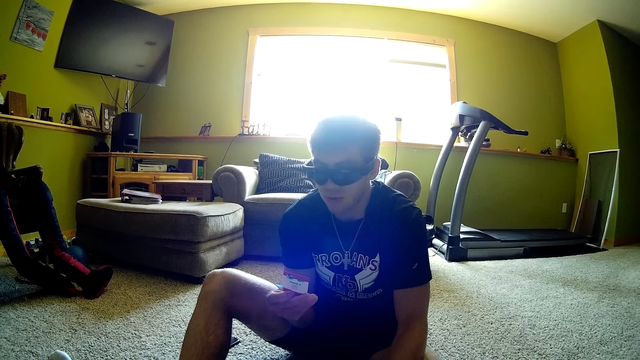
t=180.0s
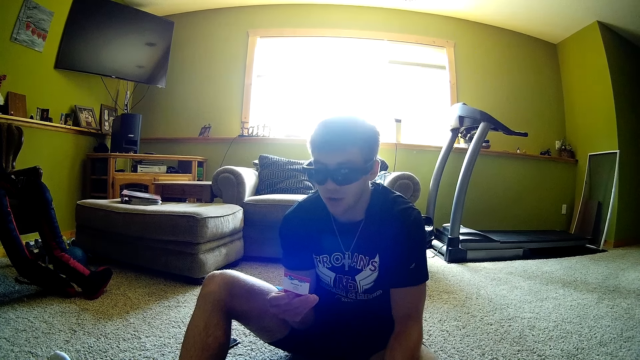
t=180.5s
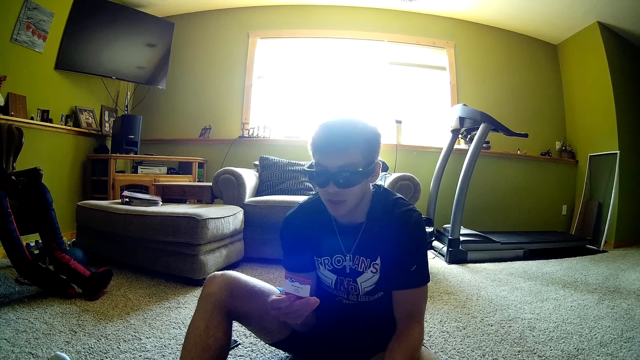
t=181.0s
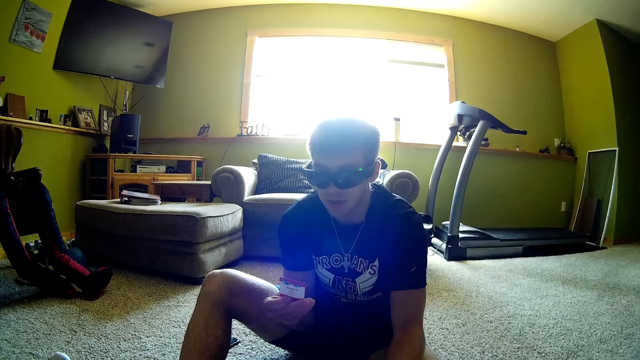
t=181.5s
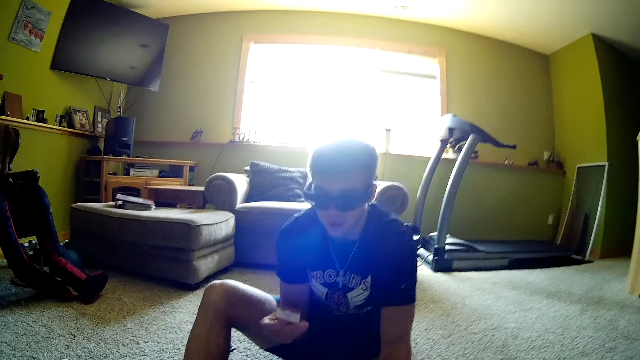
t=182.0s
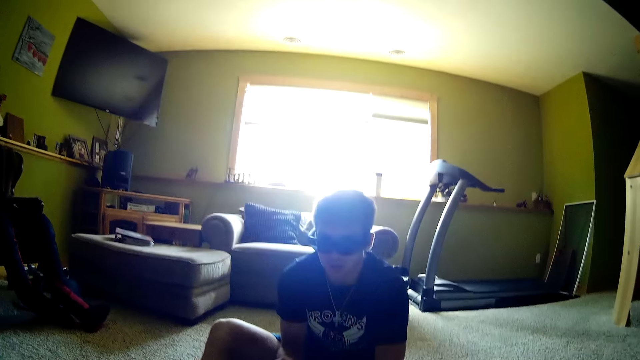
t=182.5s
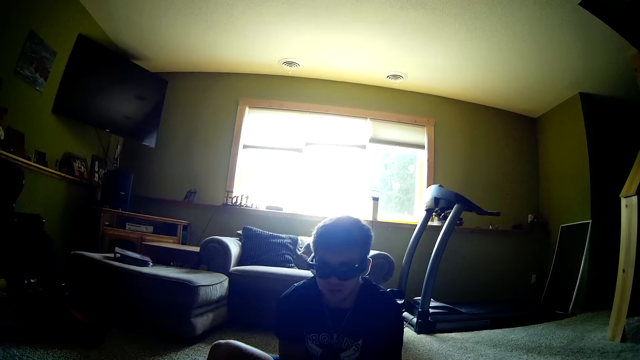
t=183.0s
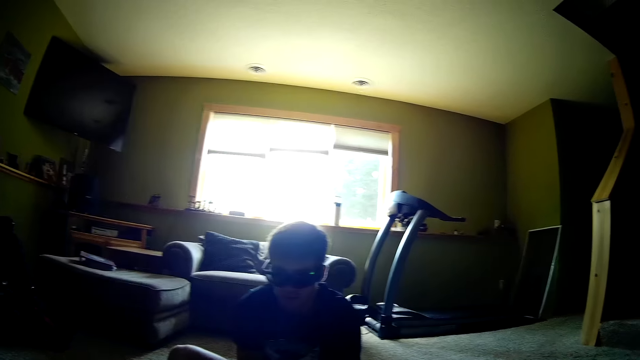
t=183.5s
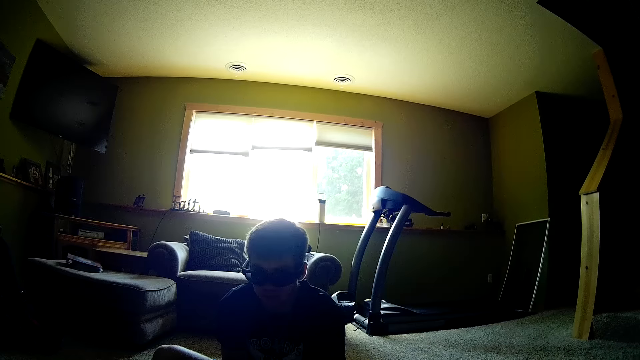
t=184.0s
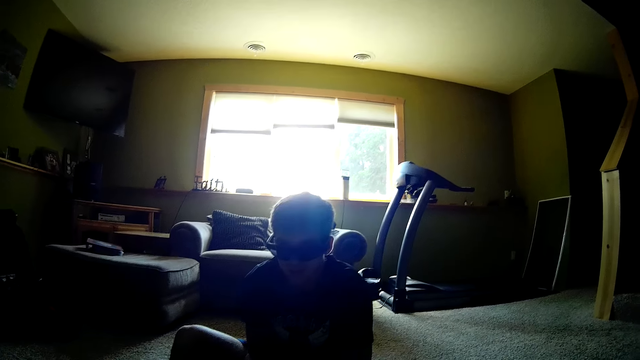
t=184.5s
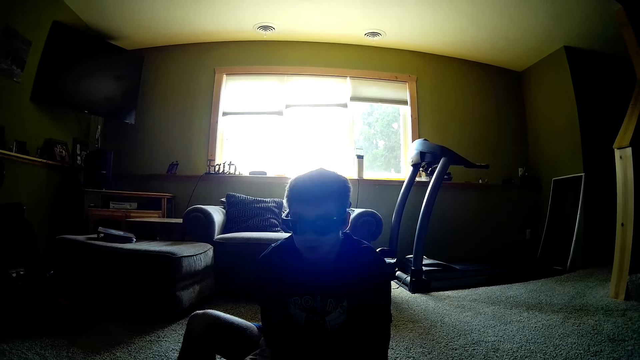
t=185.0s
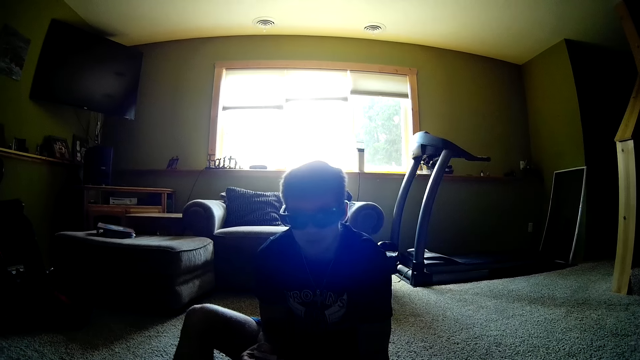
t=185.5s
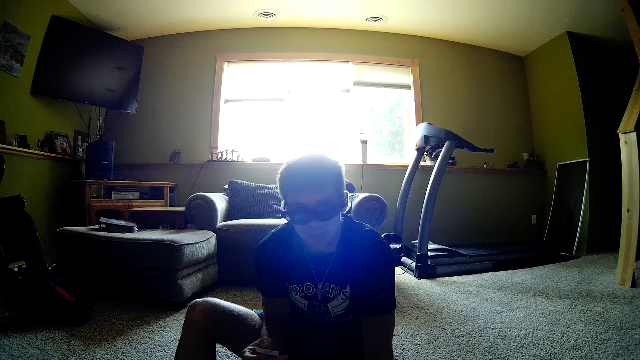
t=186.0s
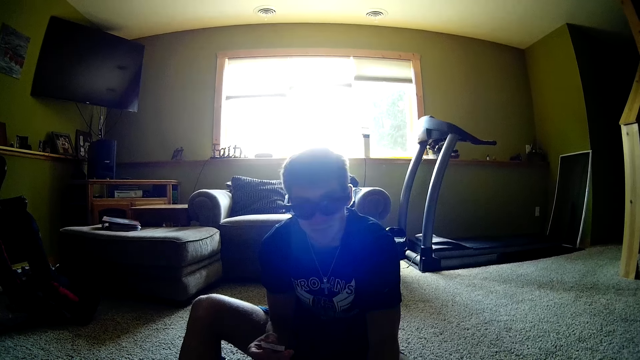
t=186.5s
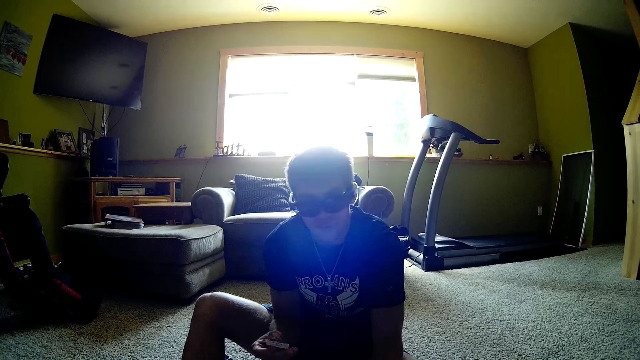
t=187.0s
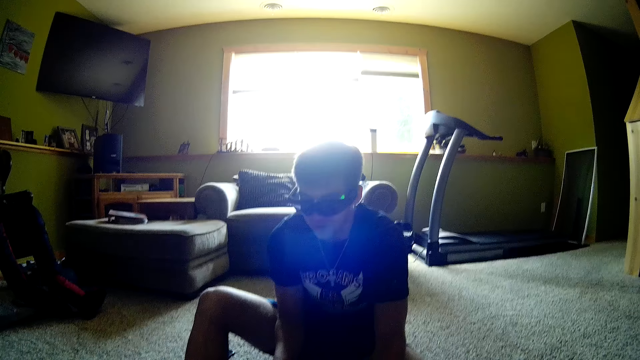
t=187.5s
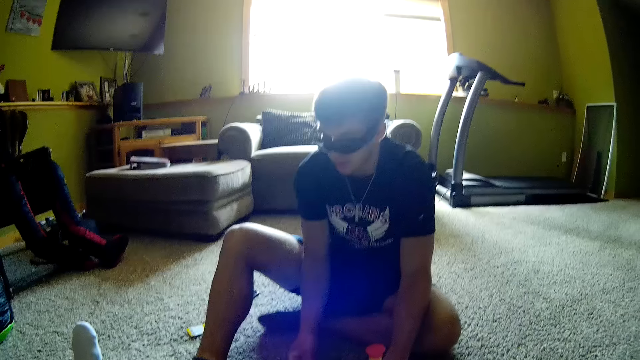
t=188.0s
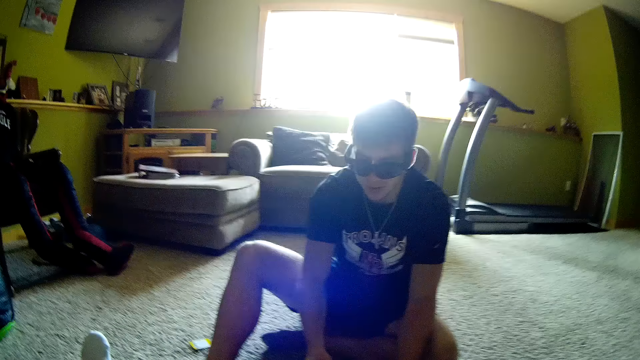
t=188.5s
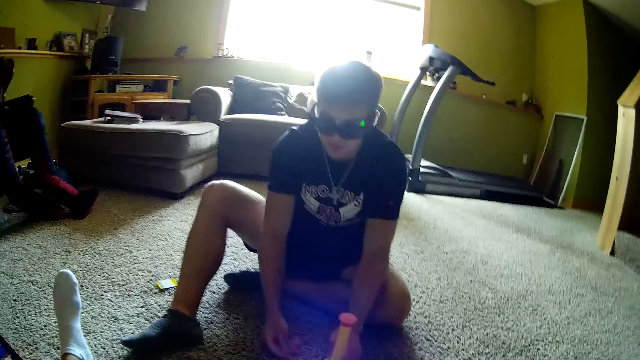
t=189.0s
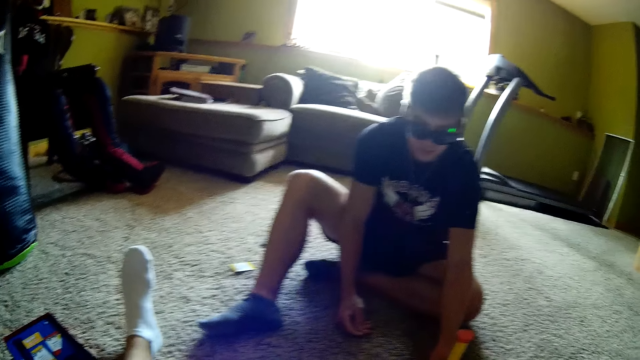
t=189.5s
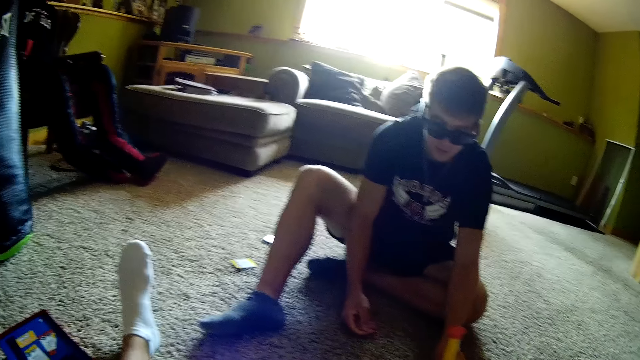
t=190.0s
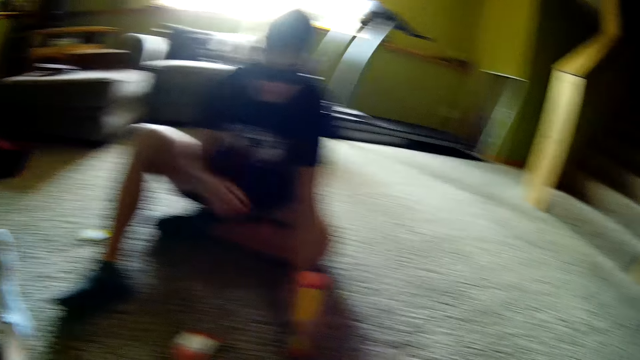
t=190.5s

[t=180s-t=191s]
A man lifts the card. The camera wearer looks around. The man interacts with the camera wearer. The man puts the card on the floor.

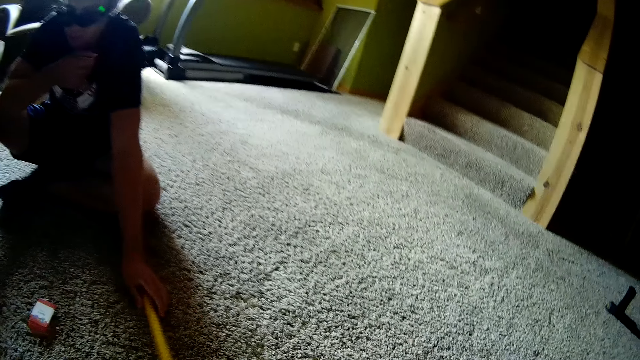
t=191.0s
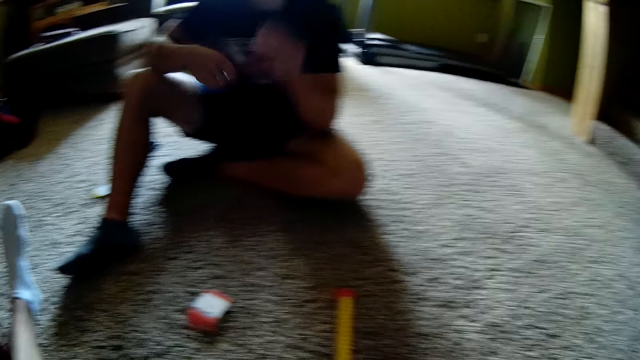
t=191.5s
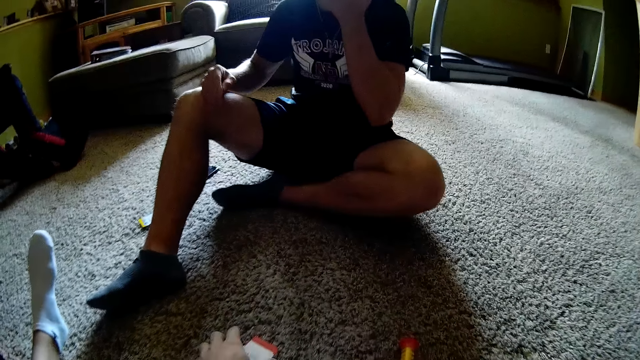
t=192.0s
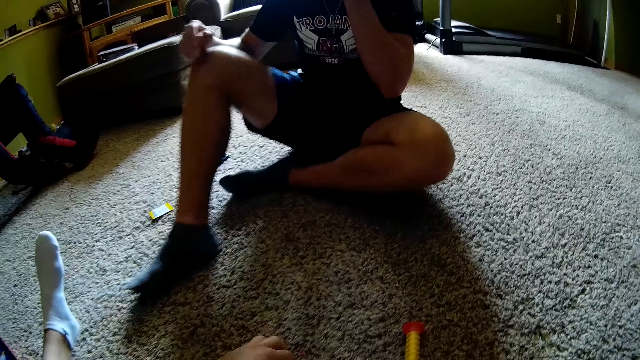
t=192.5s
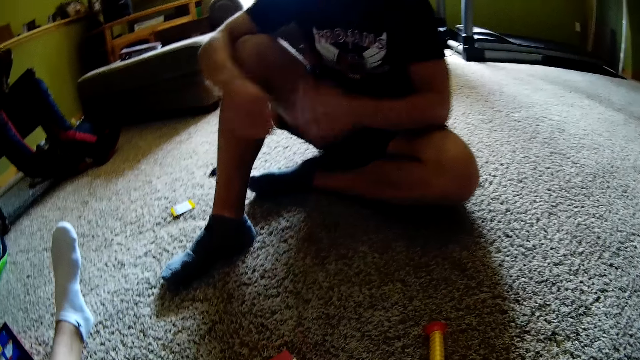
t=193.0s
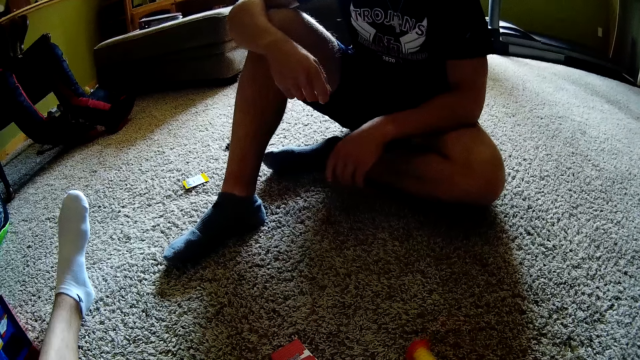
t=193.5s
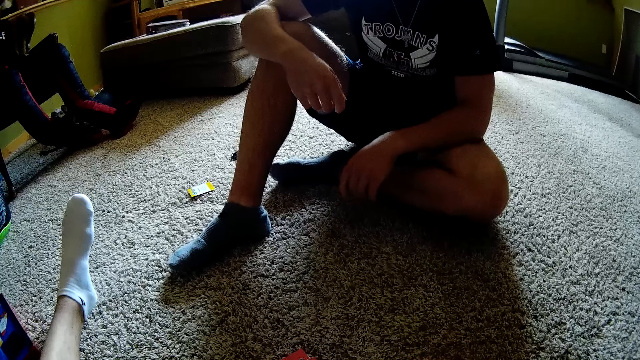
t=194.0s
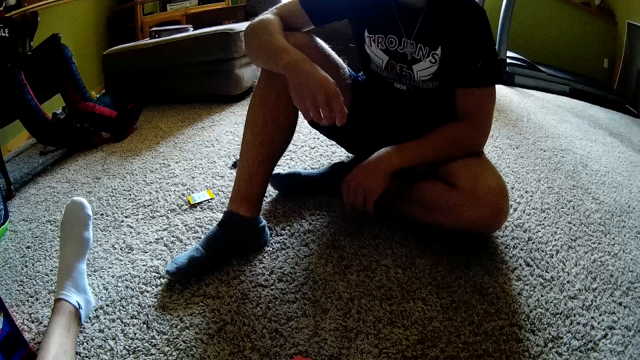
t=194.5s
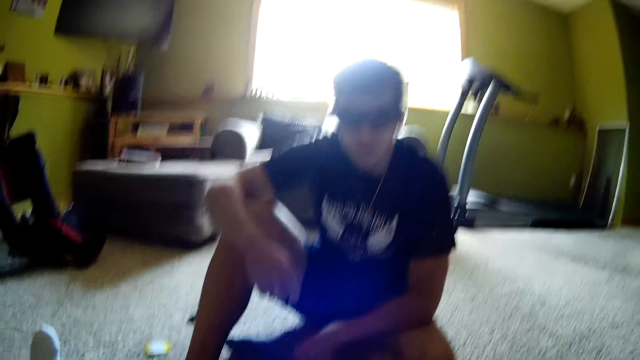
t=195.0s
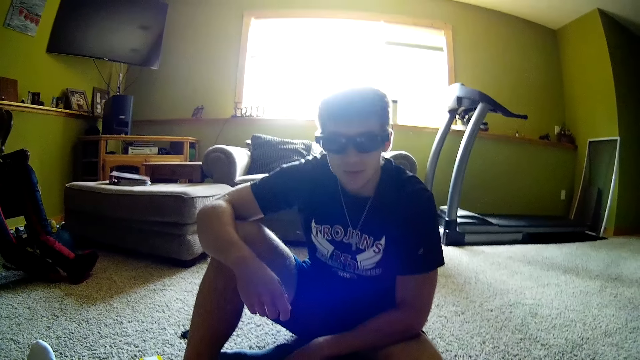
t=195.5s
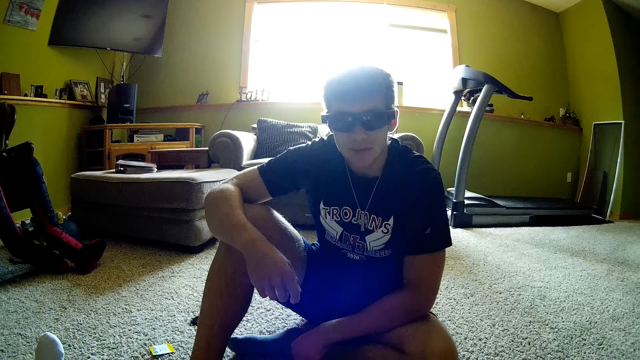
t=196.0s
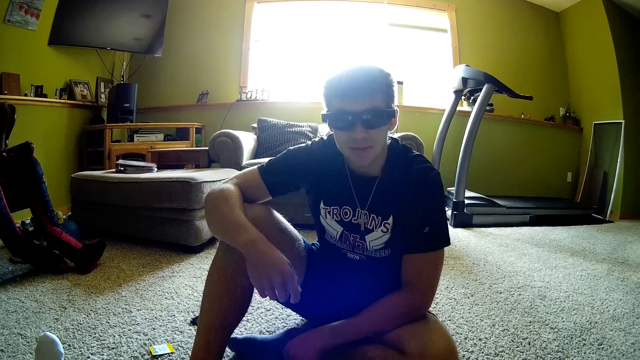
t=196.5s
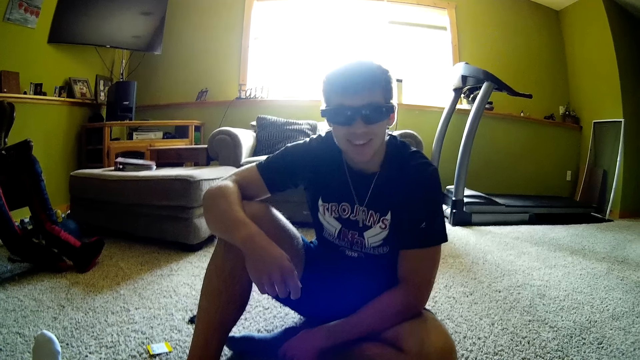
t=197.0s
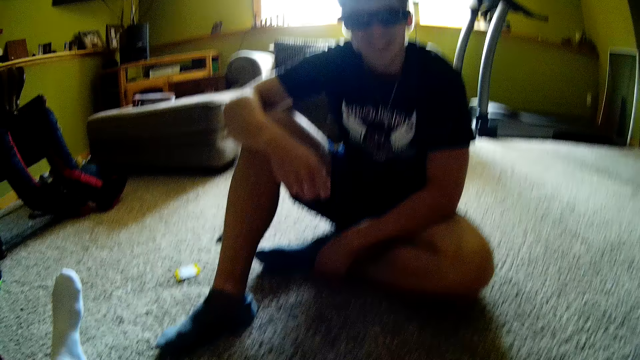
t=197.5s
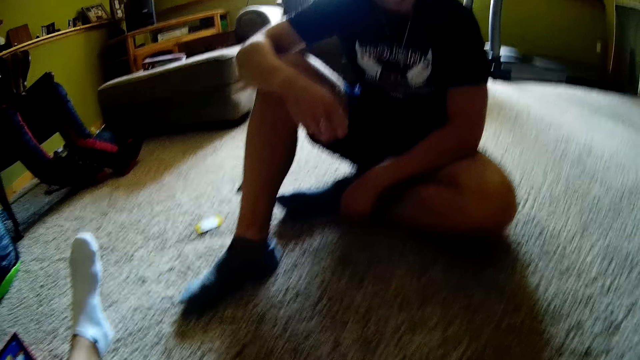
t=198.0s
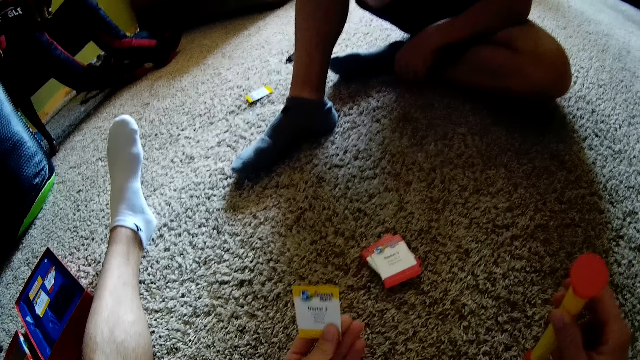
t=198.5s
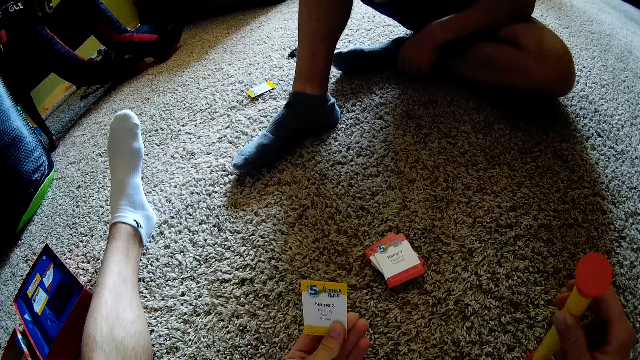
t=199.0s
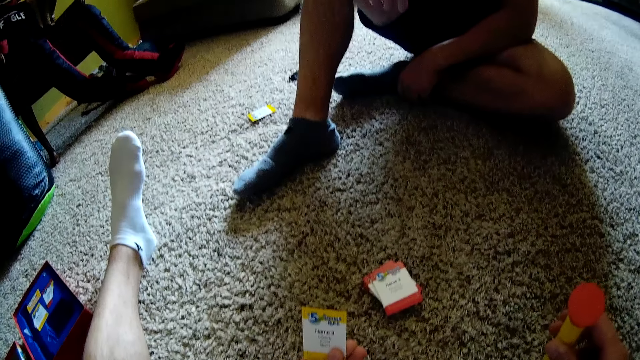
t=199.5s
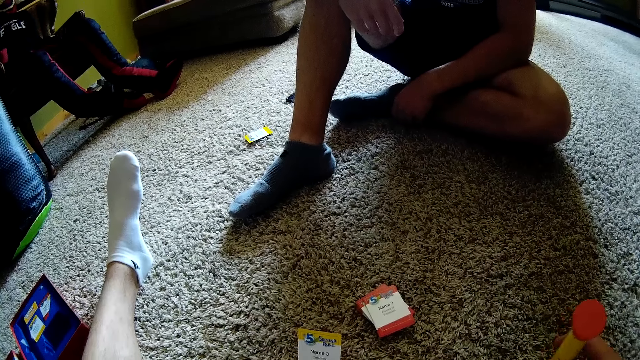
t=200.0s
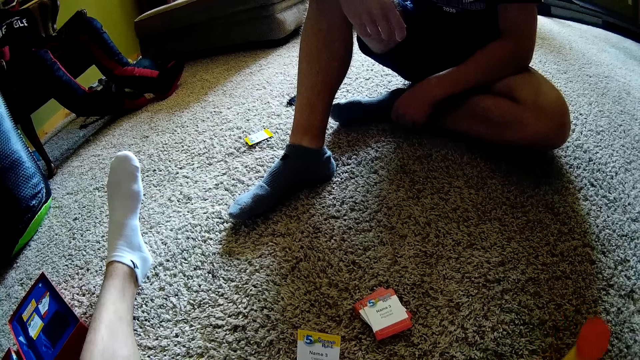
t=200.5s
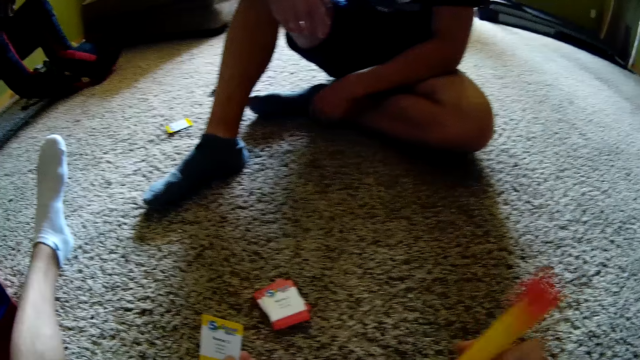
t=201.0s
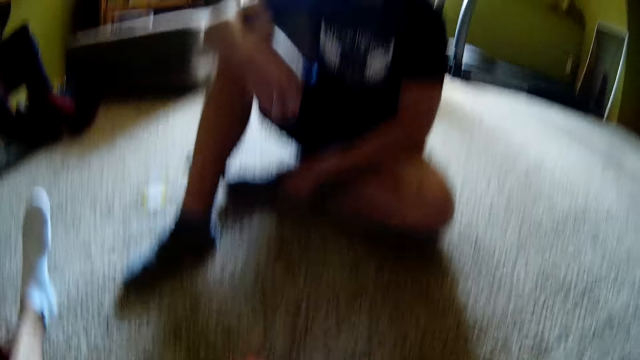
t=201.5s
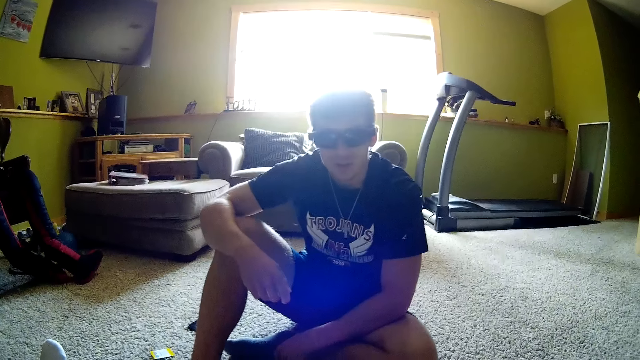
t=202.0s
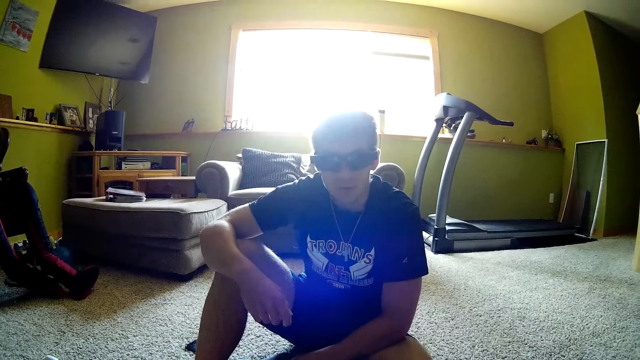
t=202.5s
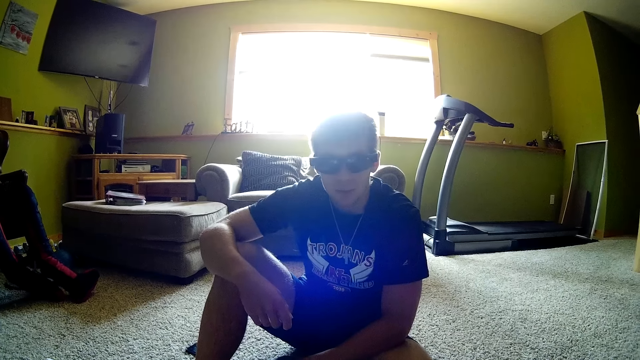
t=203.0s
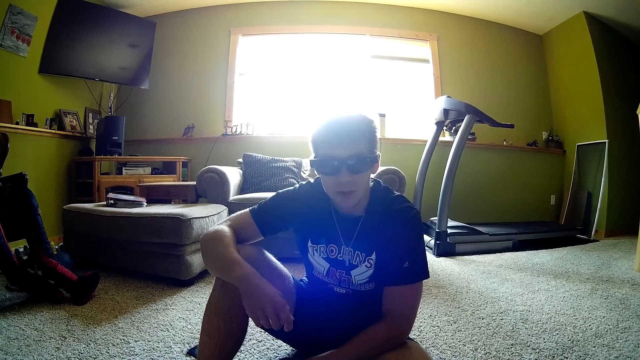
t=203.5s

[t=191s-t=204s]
A man moves something. The man drops a spinner, touches the face and moves the leg. The camera wearer looks around, moves something and picks up the spinner. The man interacts with the camera wearer. The camera wearer moves something and stares at a card. They look around. The man interacts with the camera wearer.
